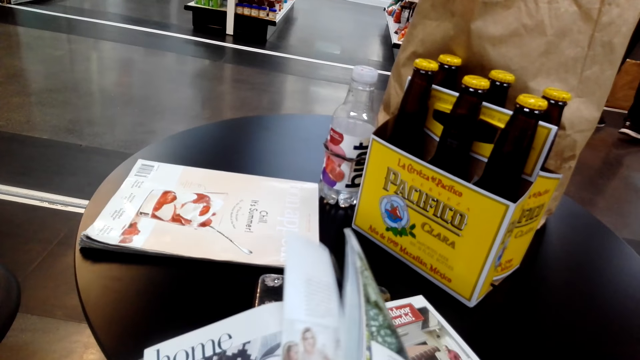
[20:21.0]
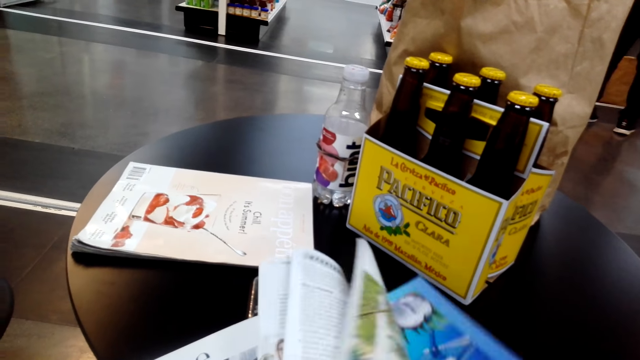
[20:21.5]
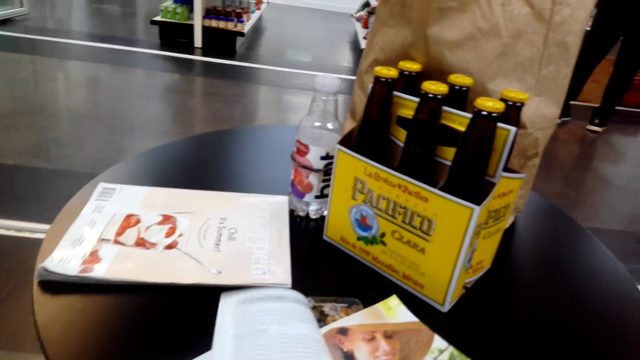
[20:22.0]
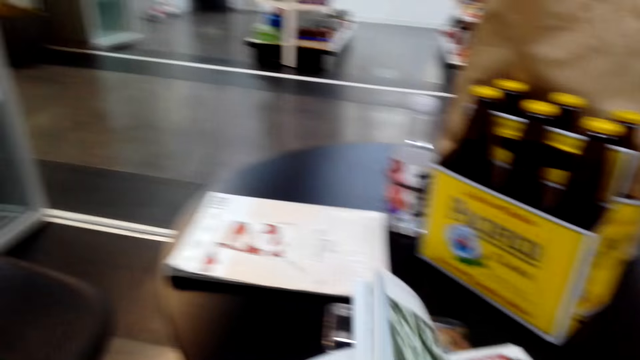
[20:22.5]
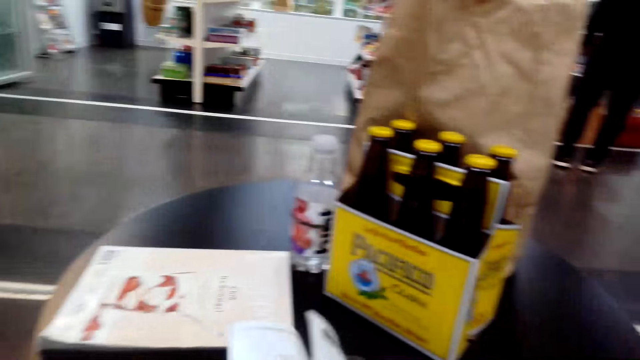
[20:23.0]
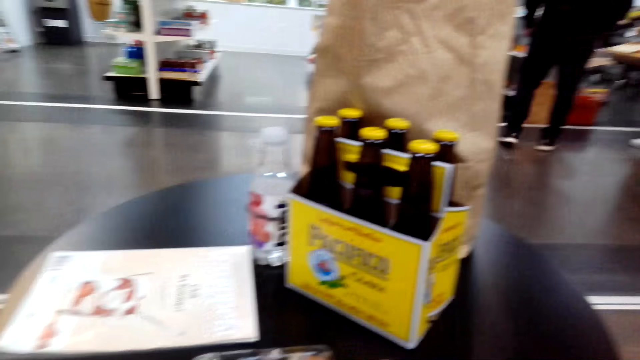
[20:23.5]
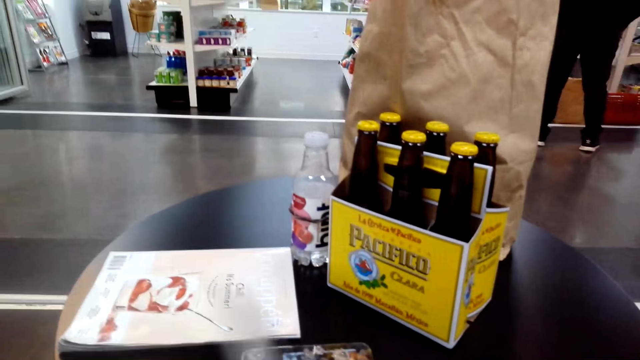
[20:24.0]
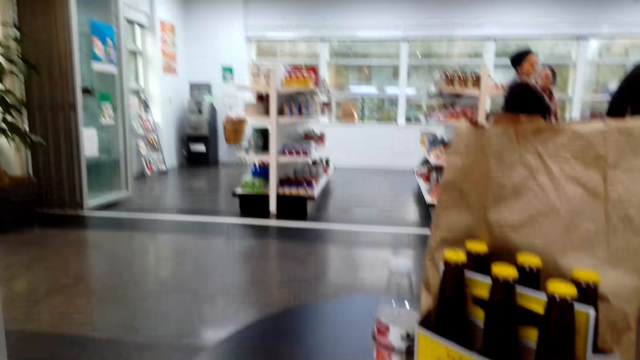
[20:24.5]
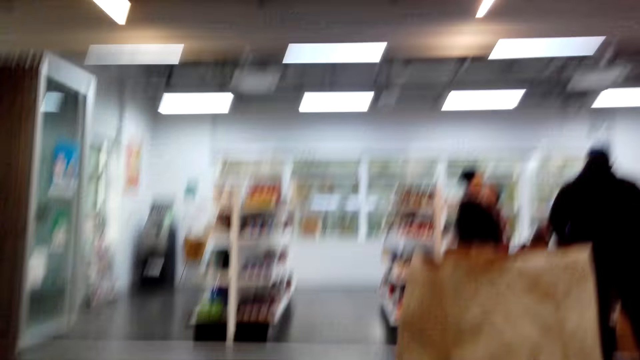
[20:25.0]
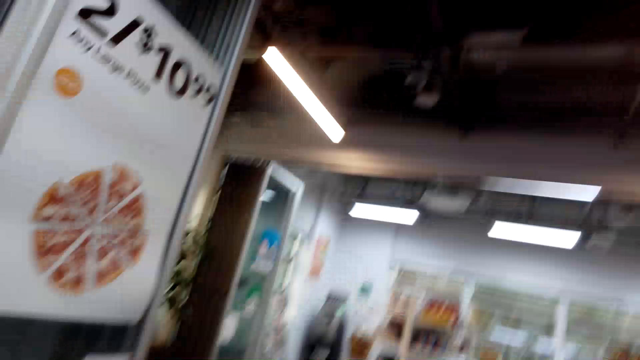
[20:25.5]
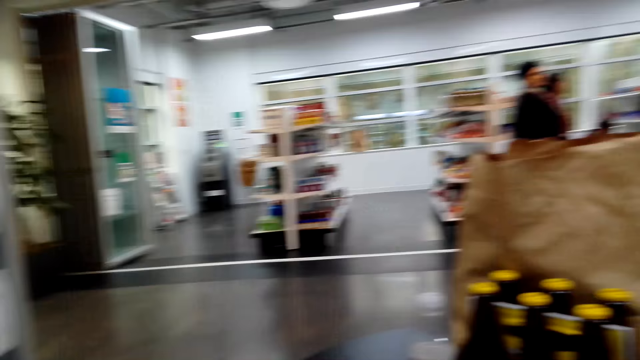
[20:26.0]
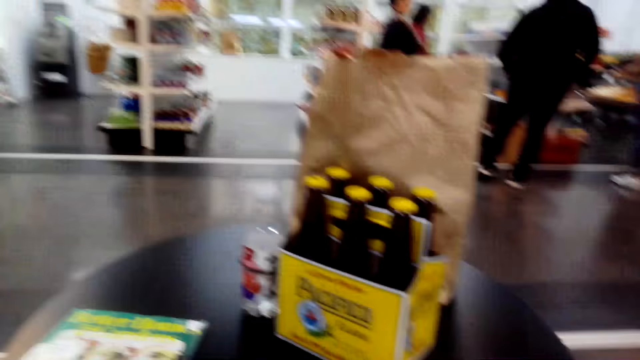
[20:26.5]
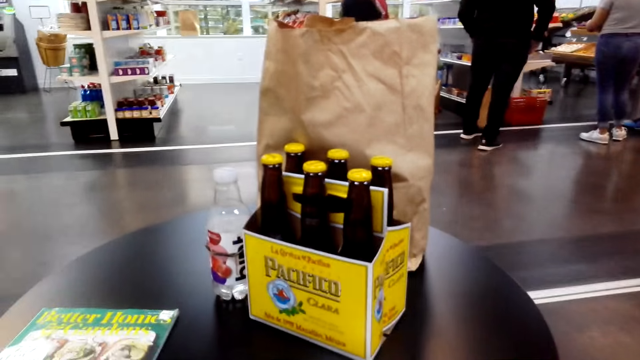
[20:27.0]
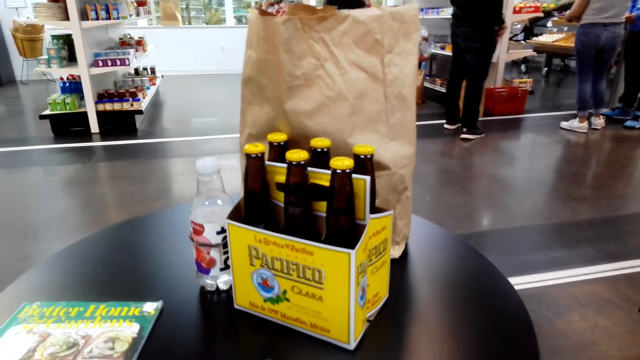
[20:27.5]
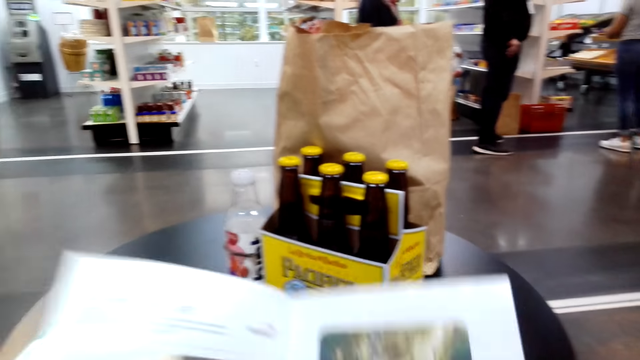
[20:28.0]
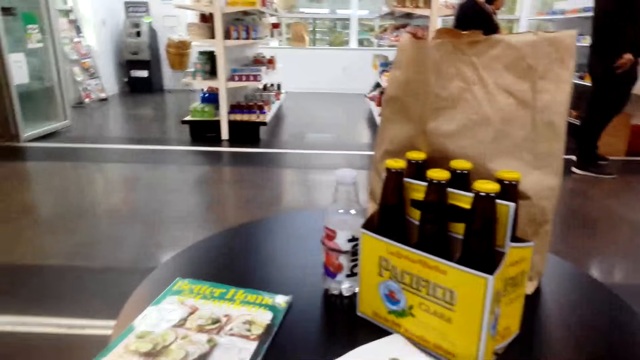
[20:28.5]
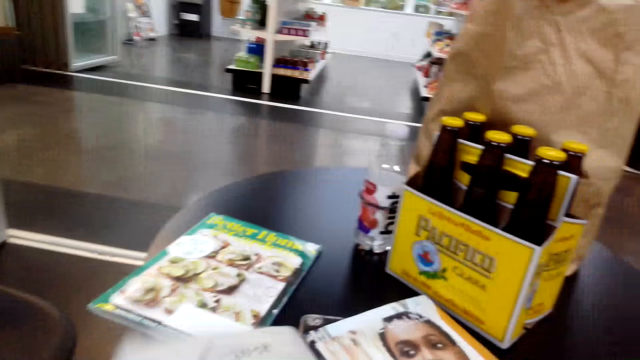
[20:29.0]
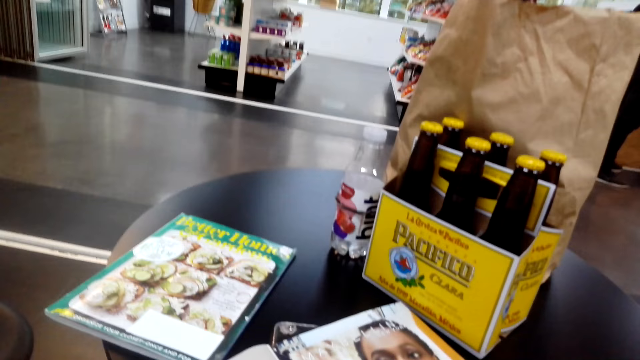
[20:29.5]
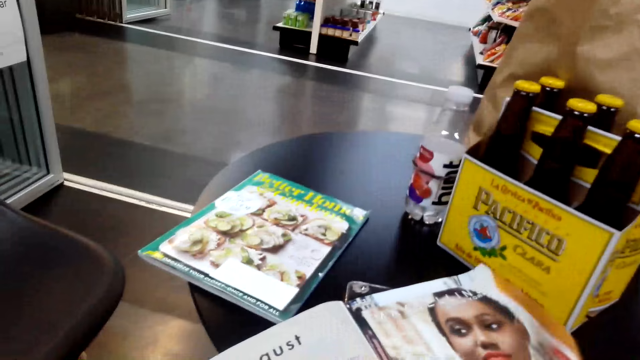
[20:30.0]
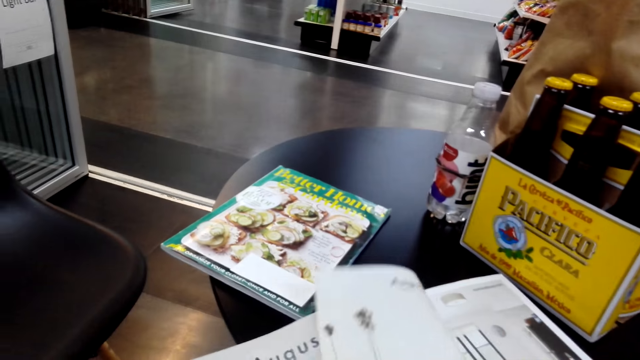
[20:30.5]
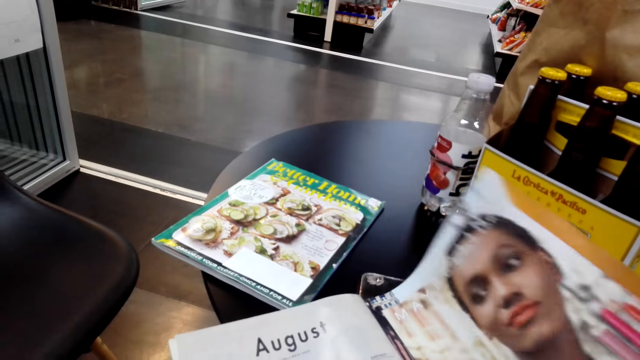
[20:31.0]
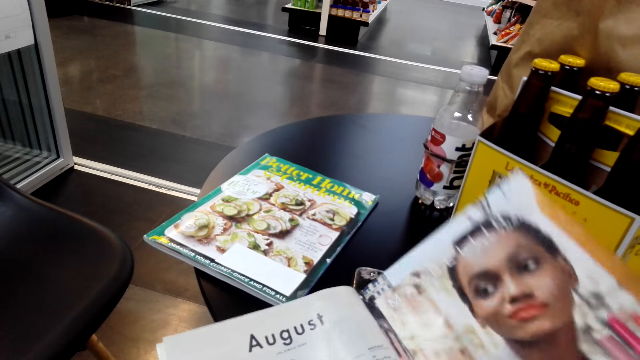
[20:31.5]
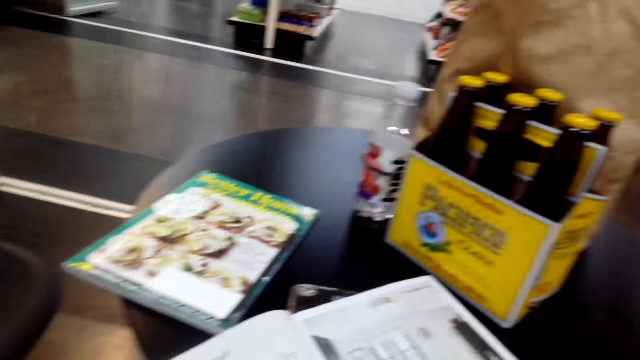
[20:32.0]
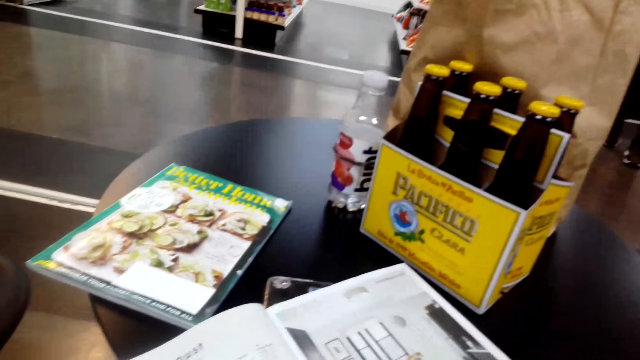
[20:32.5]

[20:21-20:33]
The camera wearer looks around. They go through the magazine.

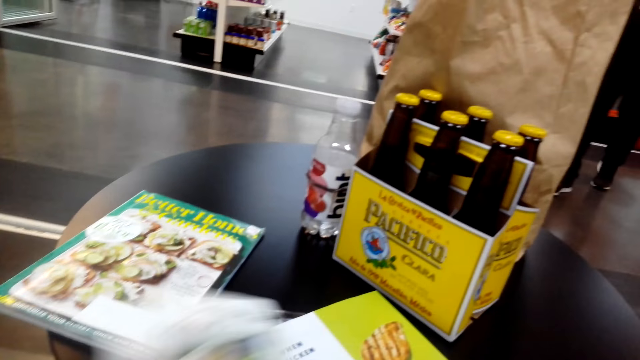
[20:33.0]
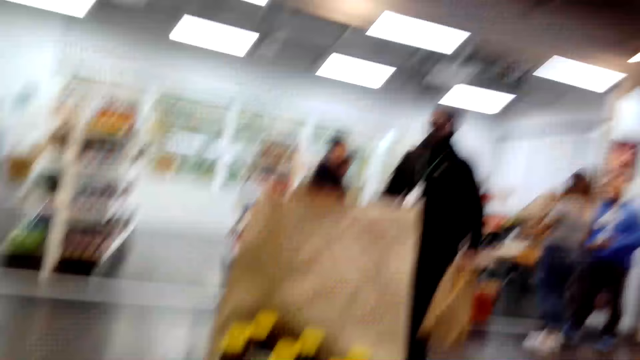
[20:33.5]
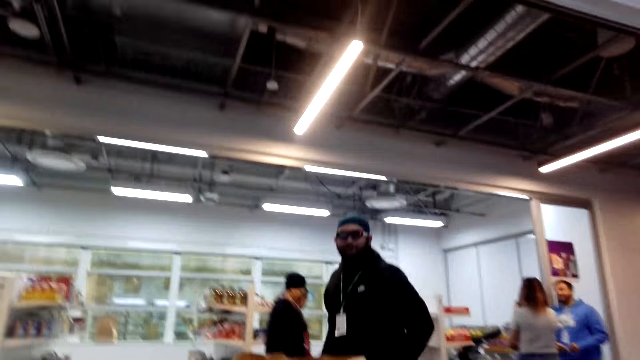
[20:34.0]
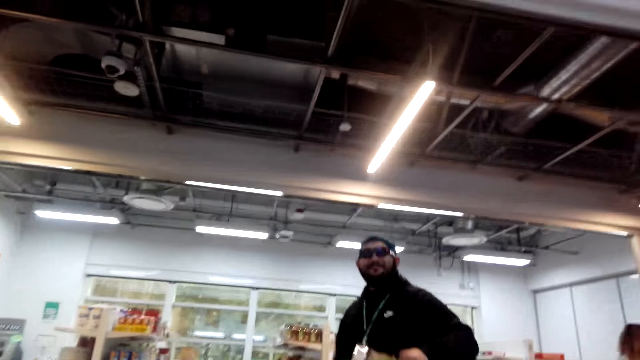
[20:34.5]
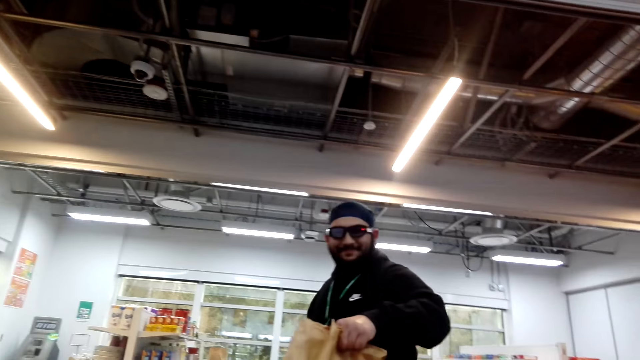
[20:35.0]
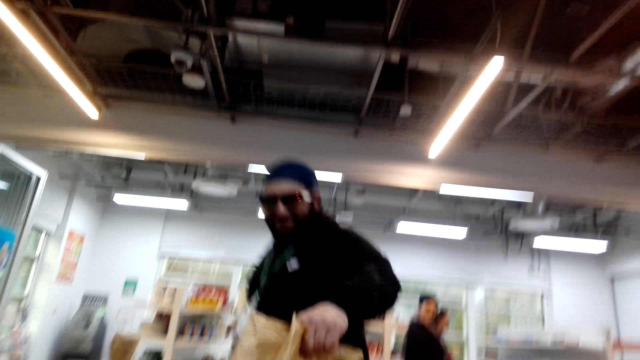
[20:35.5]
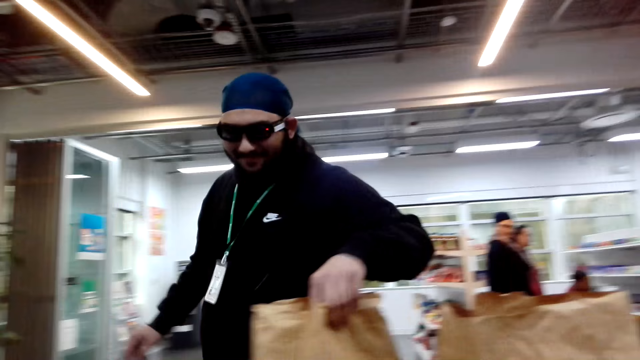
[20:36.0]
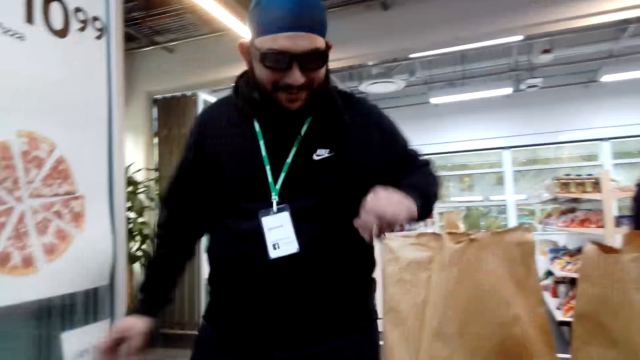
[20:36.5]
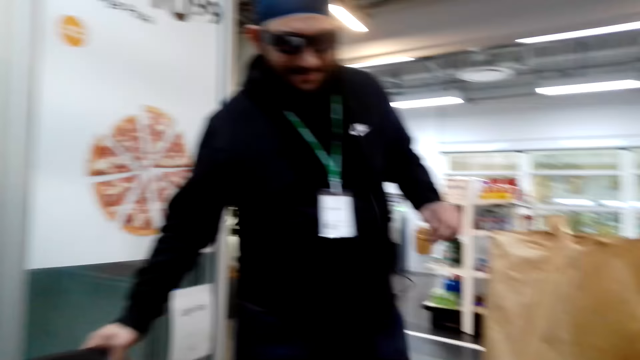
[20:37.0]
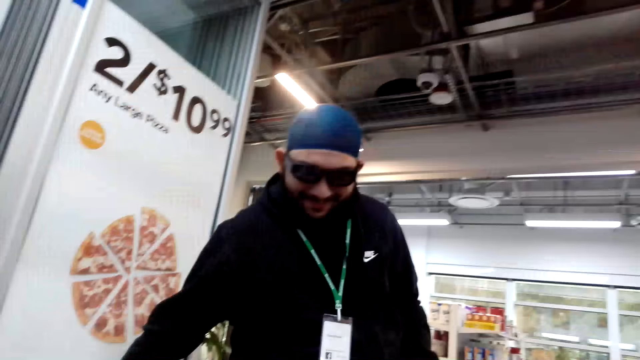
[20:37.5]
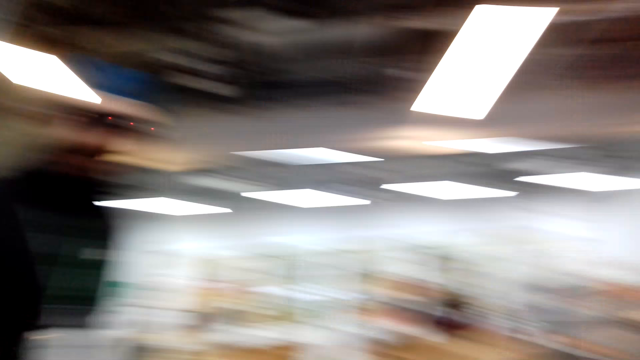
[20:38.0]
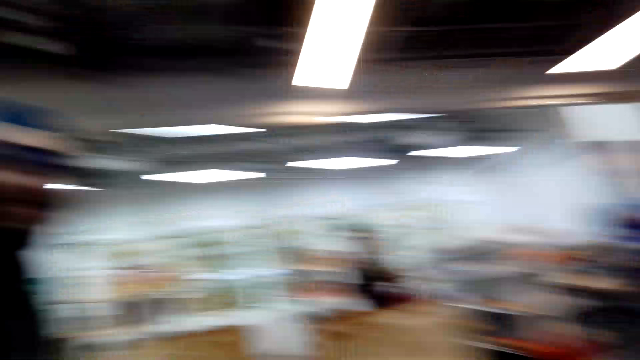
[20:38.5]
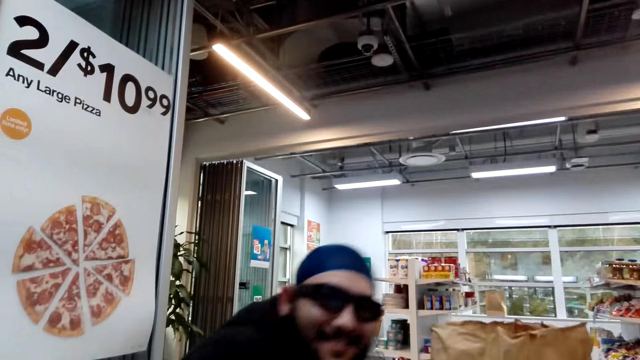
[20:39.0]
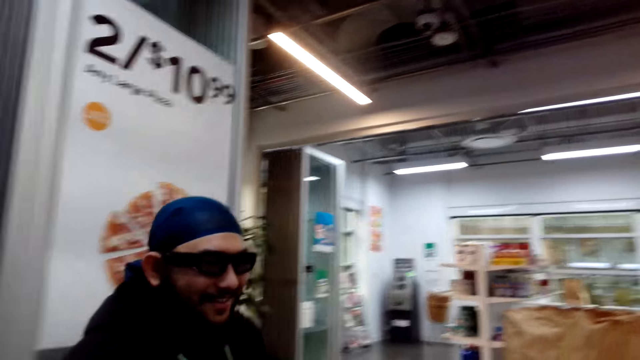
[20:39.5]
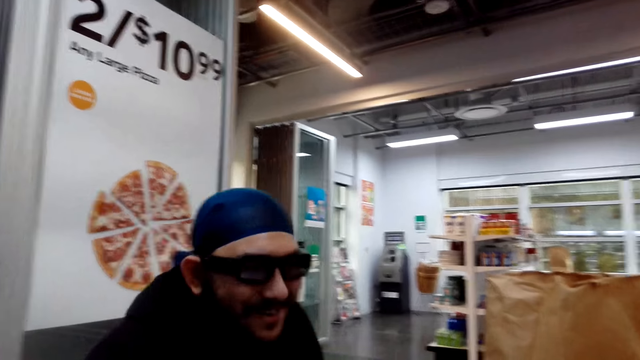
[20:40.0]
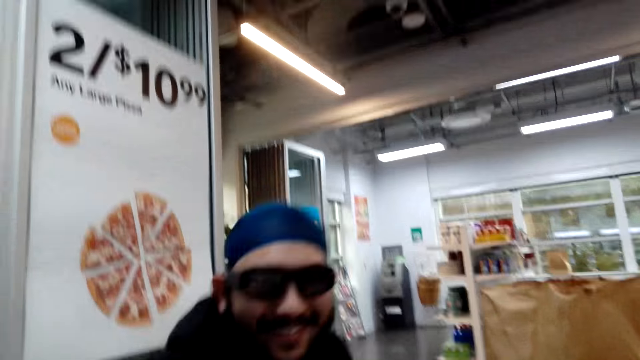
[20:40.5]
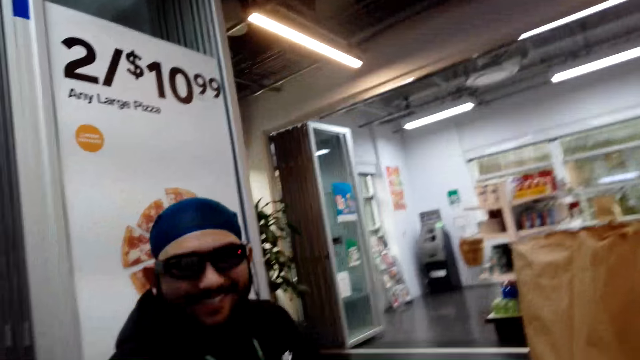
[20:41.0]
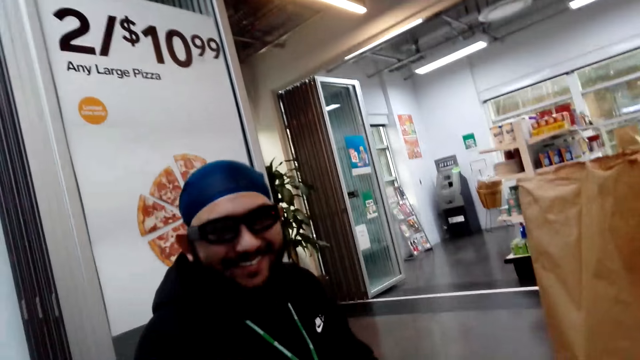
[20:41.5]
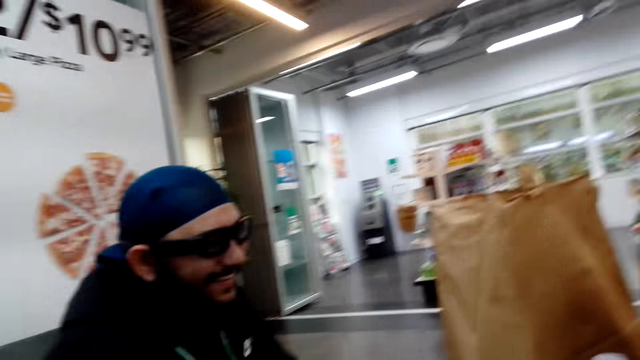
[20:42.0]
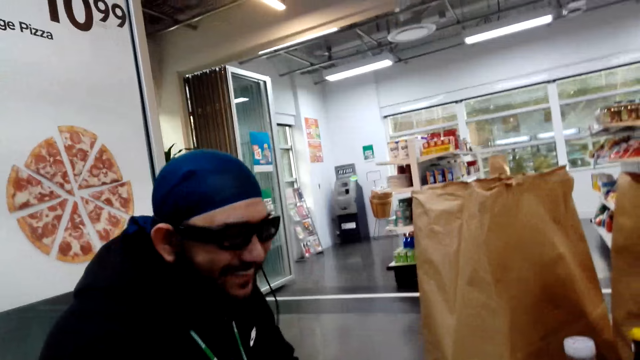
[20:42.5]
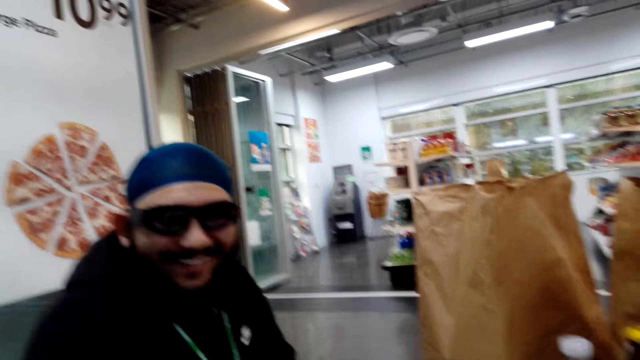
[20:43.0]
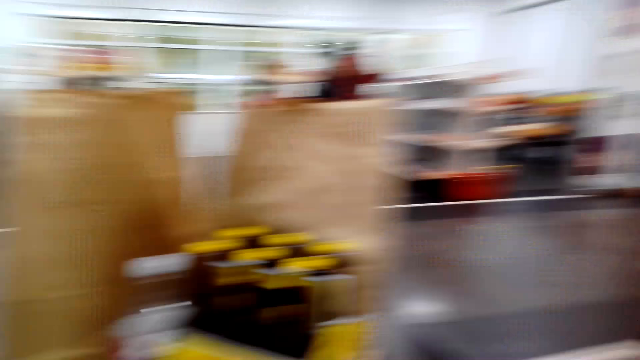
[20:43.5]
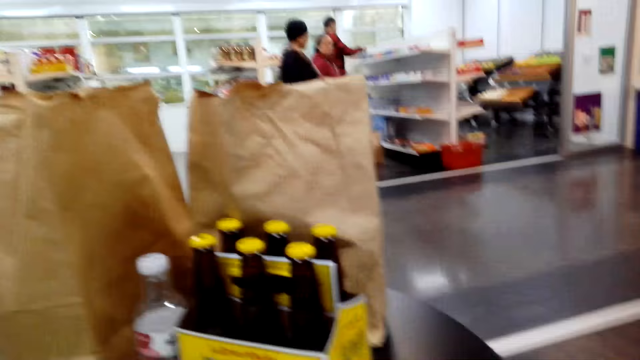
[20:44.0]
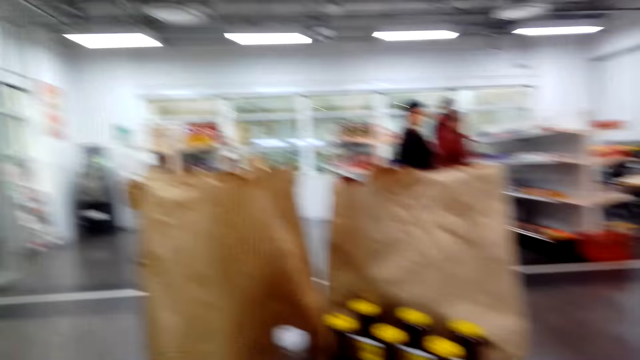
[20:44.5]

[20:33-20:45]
The camera wearer greets a man. The man places the grocery bag on the table. The man talks to the camera wearer. The camera wearer speaks to the man. The man sits on a chair and smiles at the camera wearer. The camera wearer looks around.
